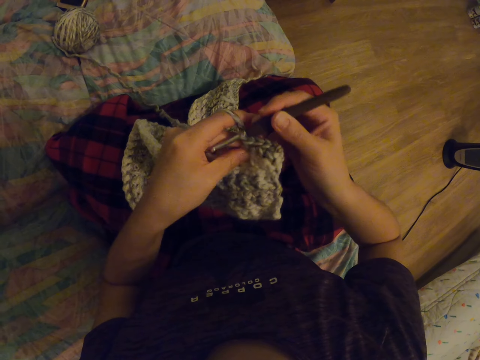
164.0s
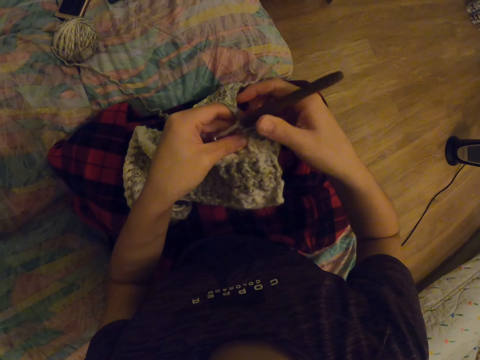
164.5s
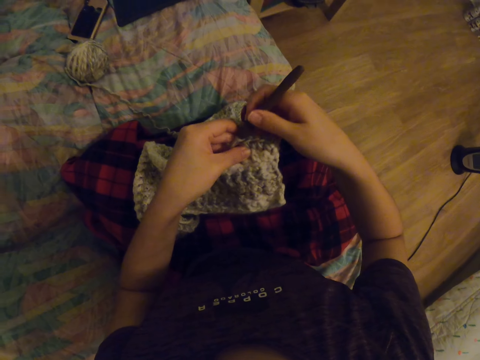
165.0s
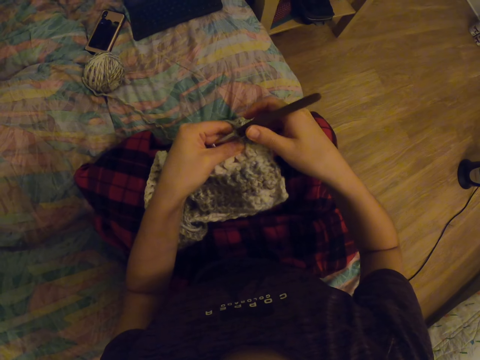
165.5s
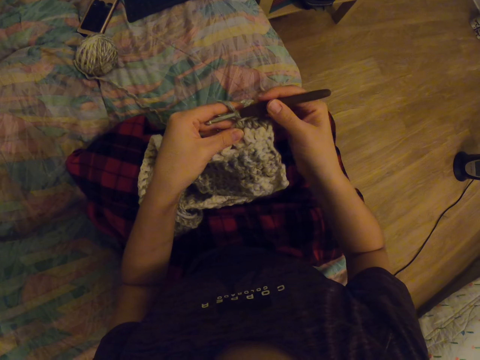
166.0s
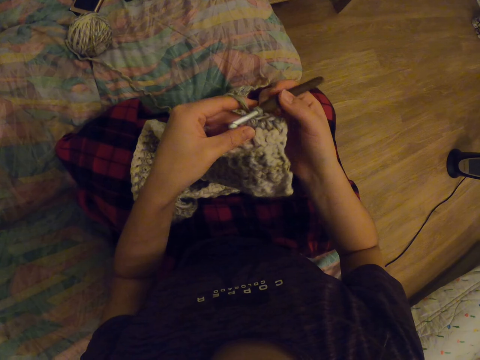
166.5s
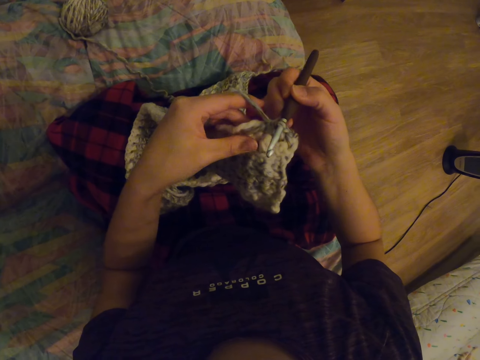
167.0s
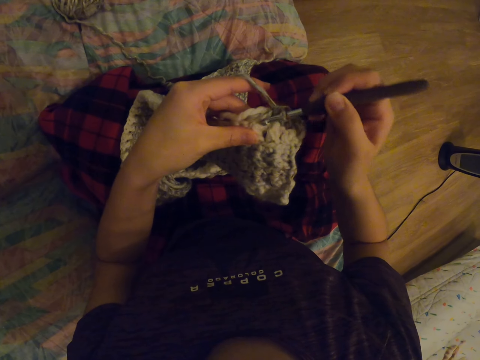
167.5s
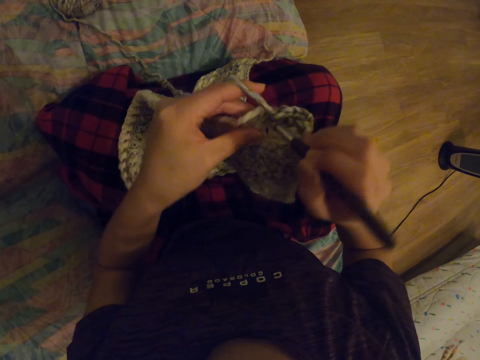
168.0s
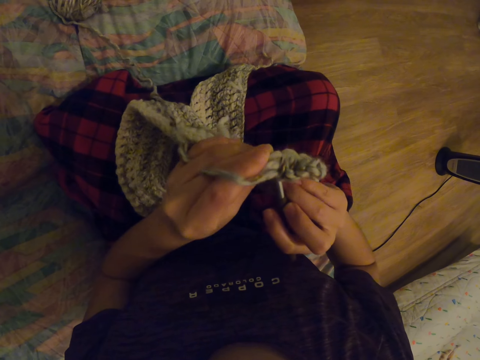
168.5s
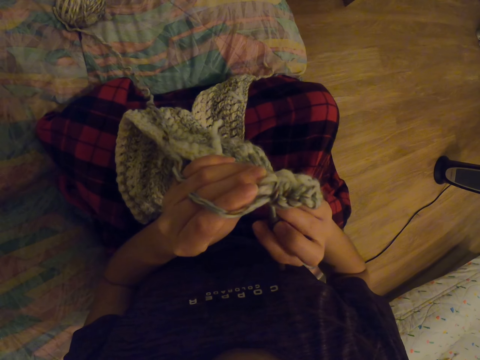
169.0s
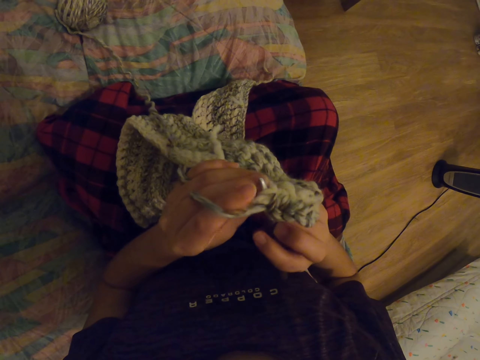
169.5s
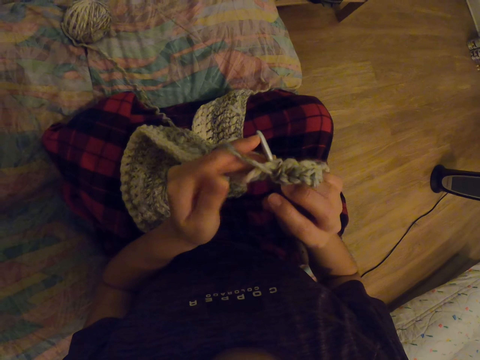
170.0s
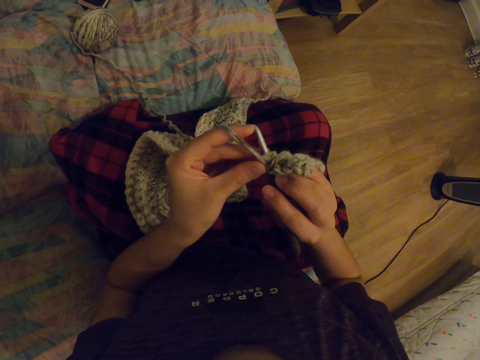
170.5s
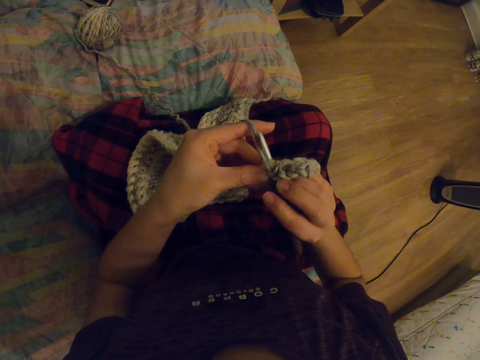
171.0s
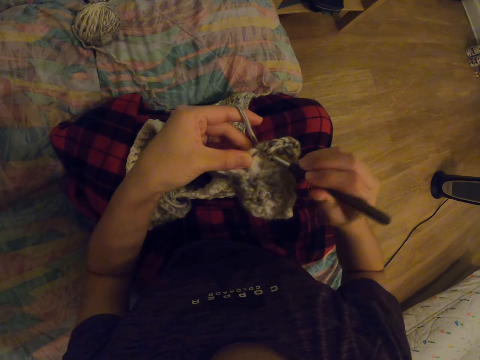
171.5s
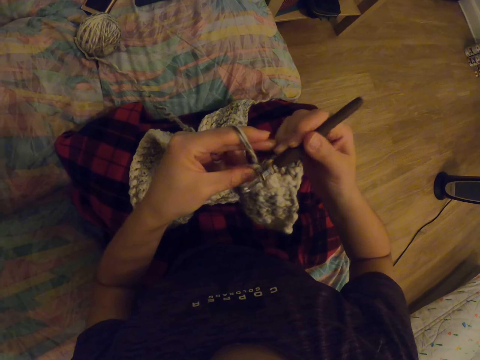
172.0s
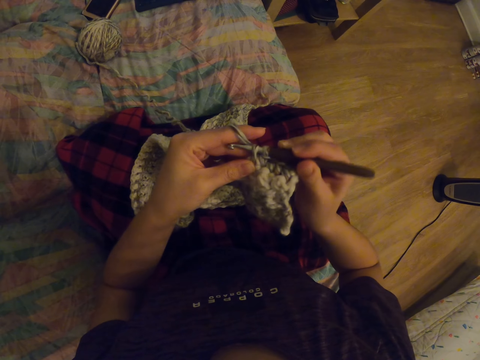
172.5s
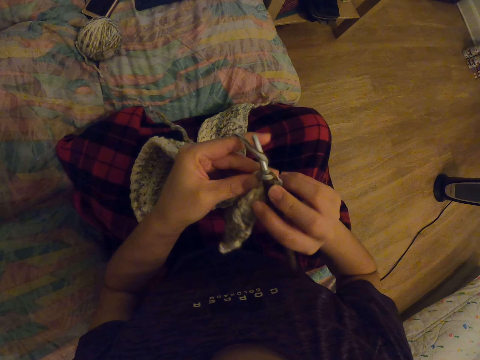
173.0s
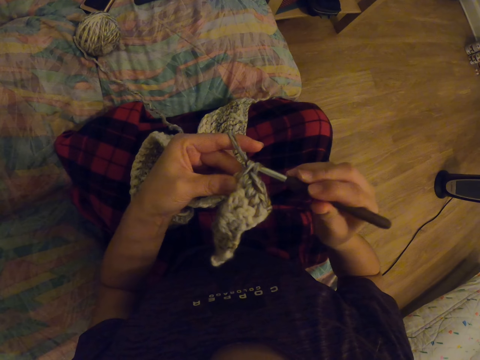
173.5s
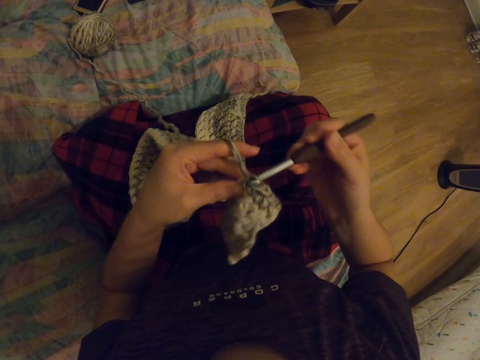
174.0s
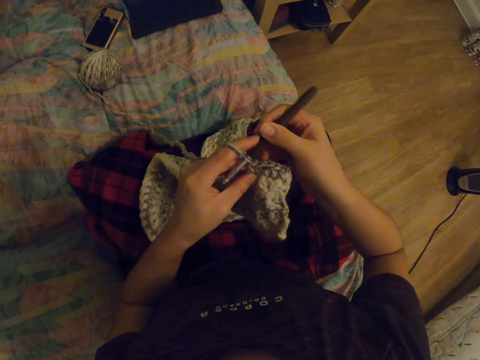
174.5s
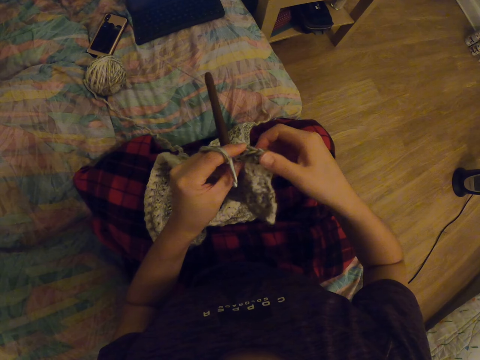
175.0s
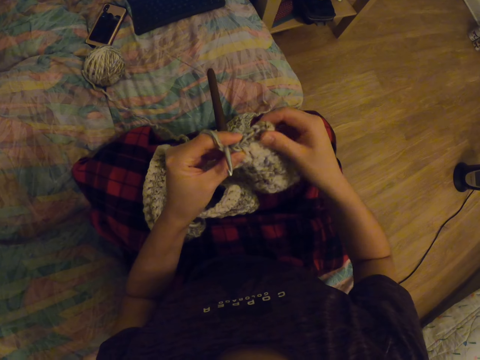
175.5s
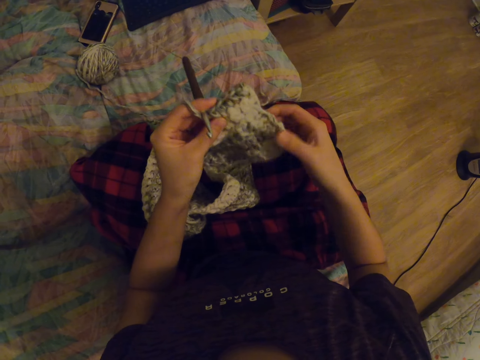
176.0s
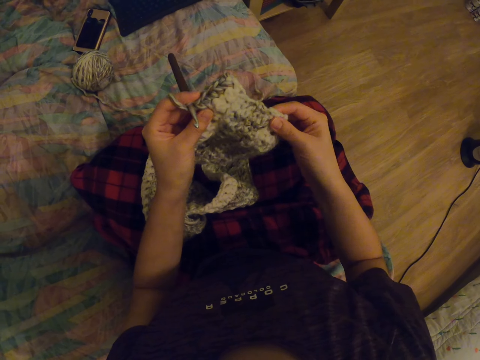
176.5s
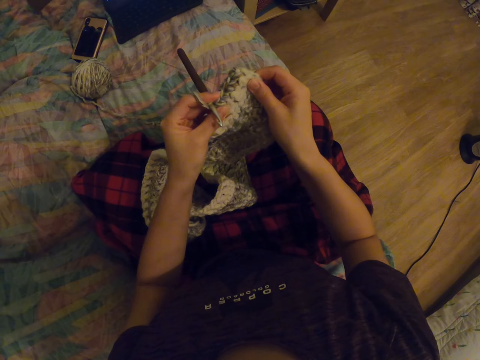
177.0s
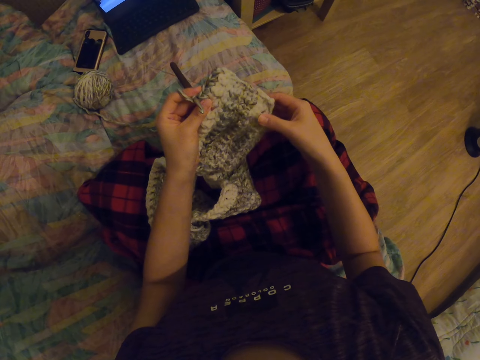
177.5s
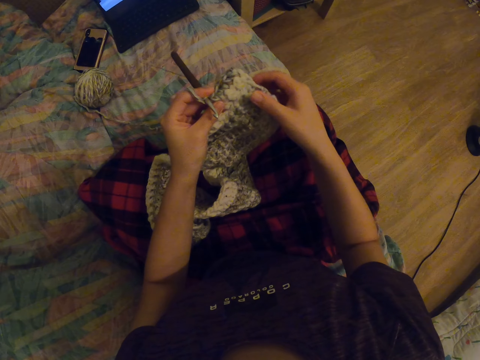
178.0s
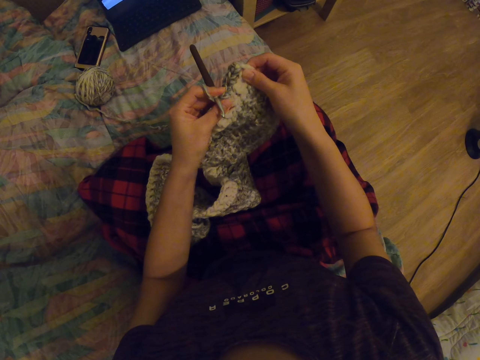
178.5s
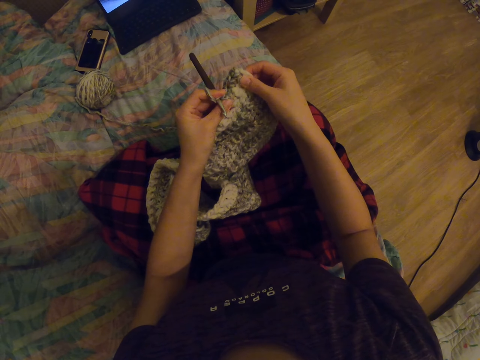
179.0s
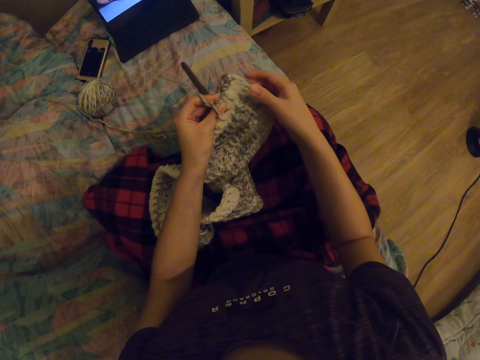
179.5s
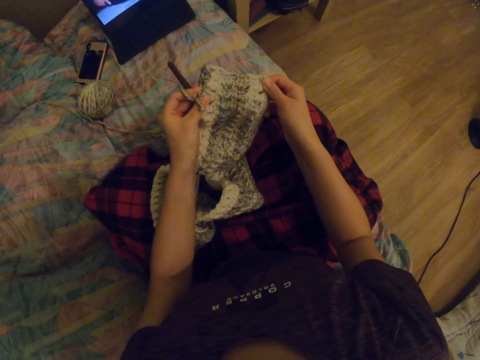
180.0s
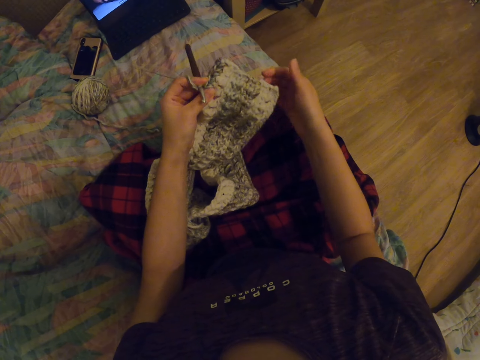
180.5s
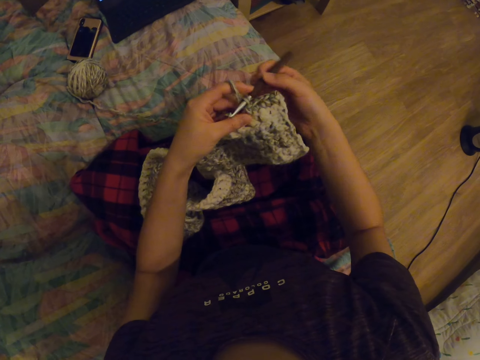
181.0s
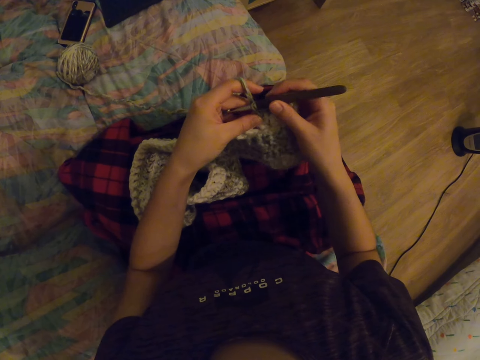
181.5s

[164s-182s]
The camera wearer stretches the garment. They look at the crochet.

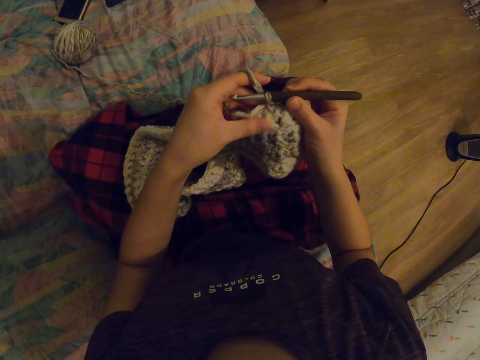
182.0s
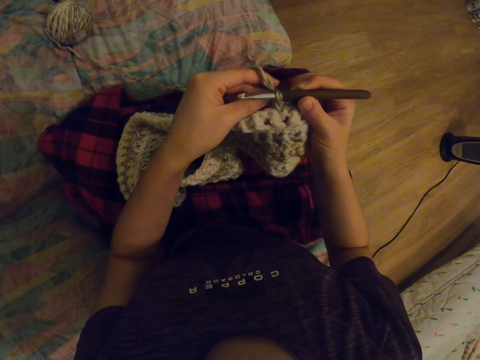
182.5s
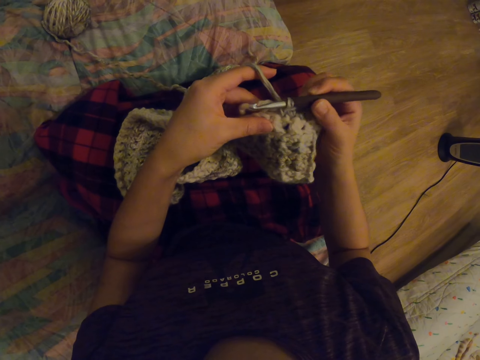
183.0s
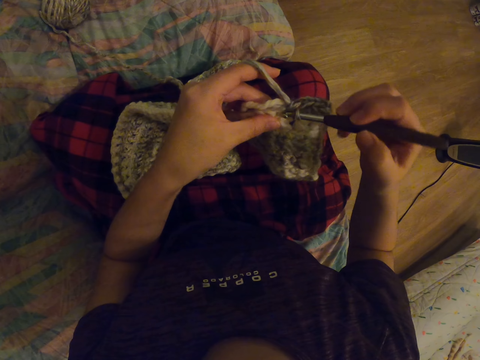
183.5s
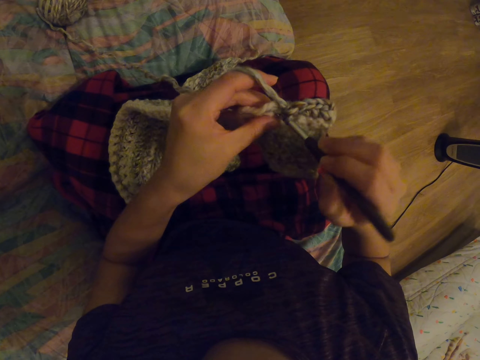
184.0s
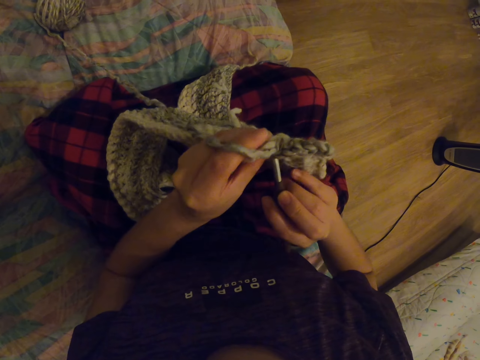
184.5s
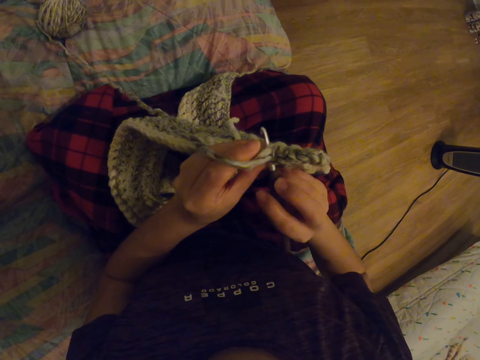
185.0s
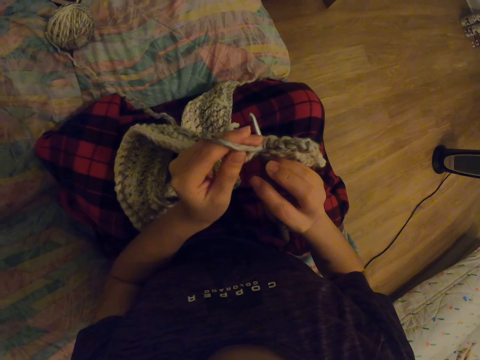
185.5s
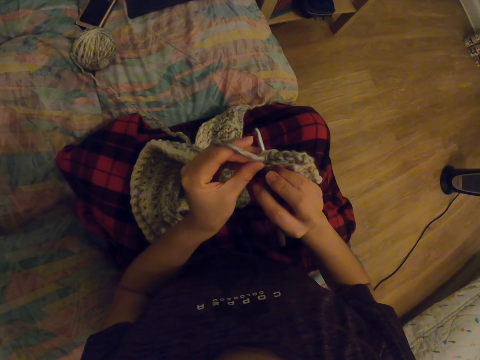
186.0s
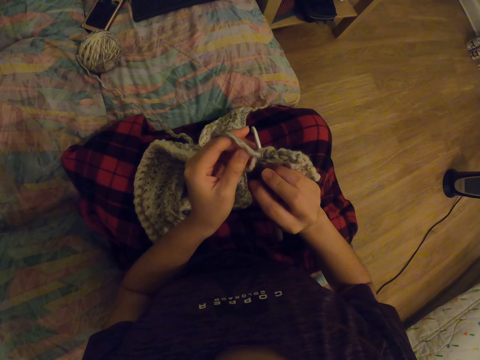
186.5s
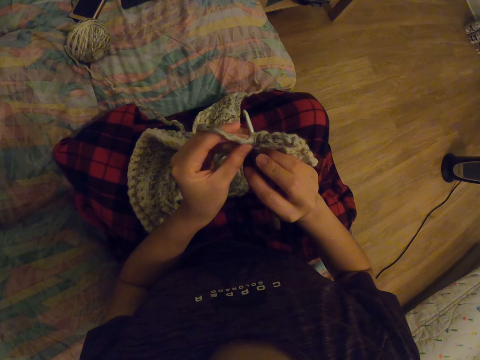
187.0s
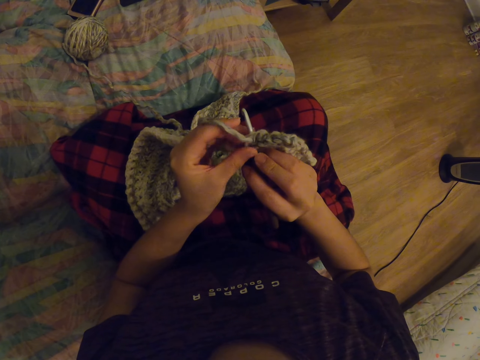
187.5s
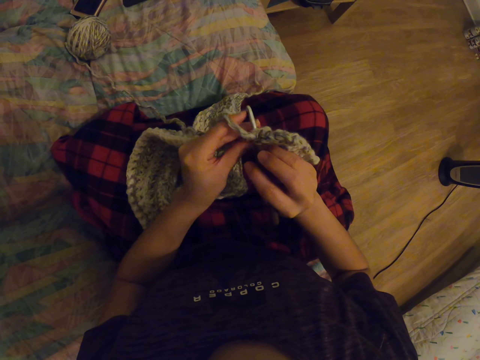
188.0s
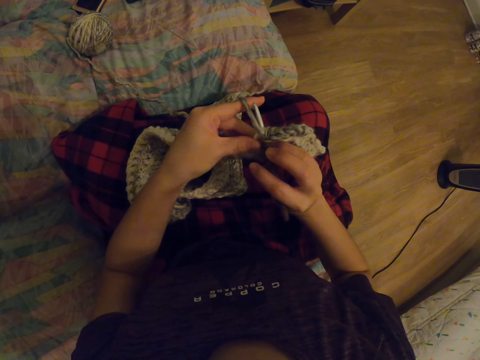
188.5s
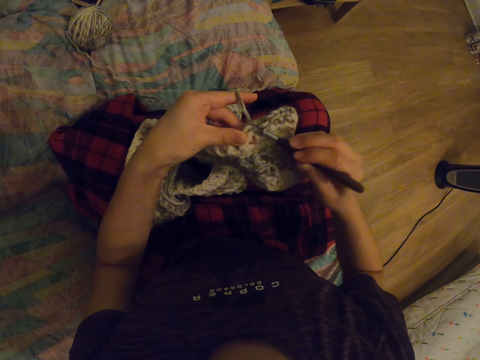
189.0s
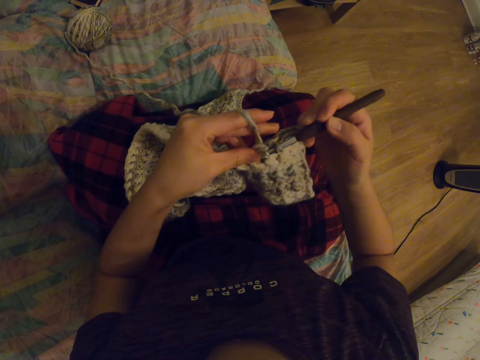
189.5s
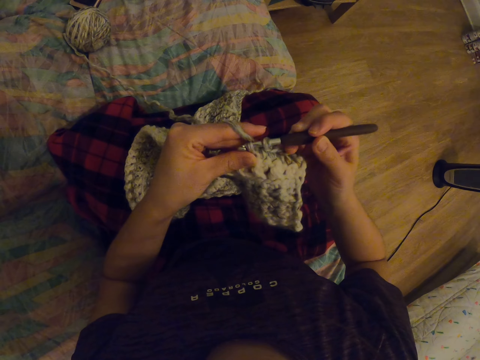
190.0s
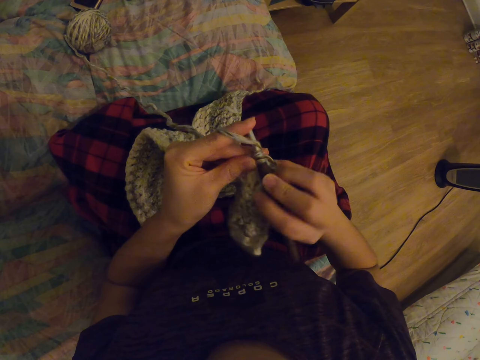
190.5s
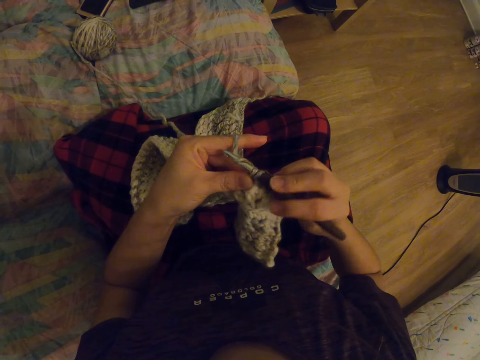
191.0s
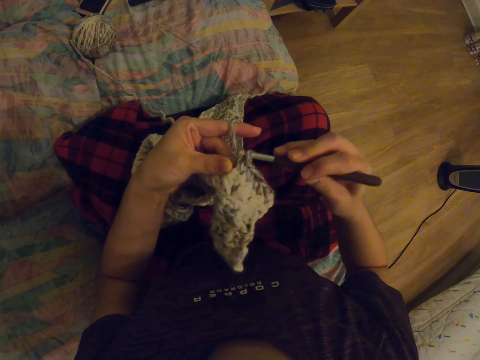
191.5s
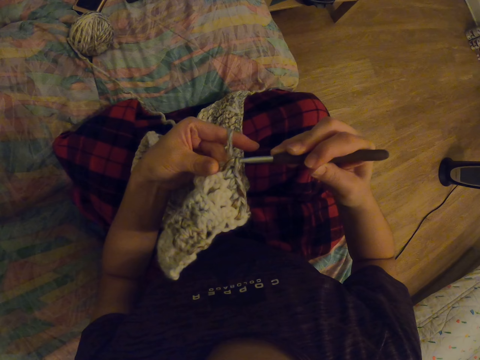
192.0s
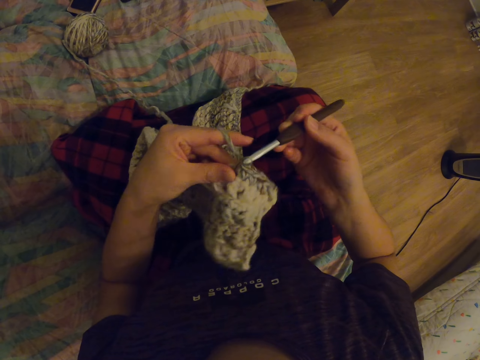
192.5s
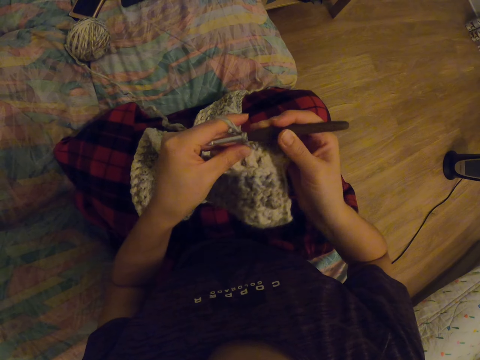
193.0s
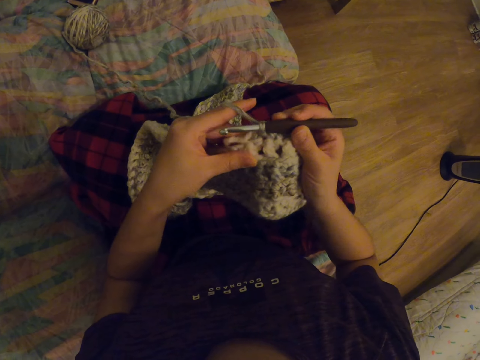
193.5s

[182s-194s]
The camera wearer knits the garment.
